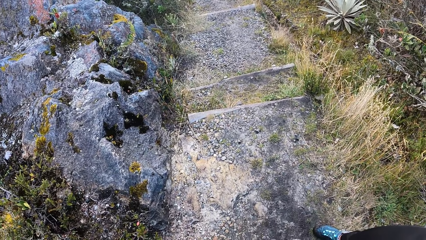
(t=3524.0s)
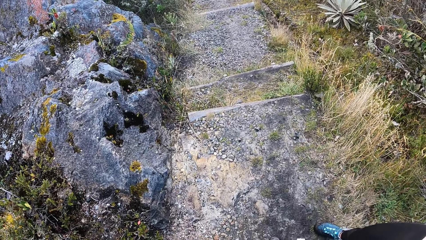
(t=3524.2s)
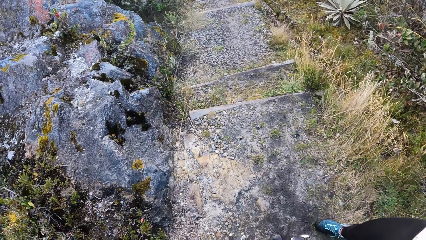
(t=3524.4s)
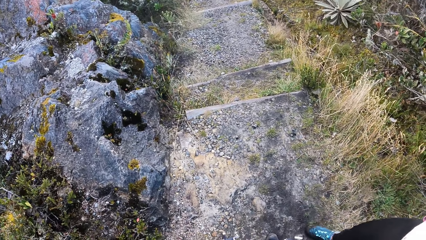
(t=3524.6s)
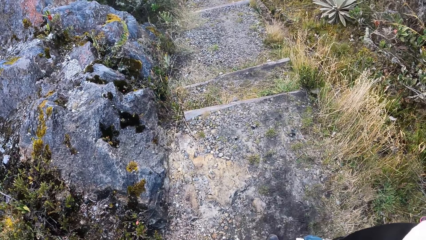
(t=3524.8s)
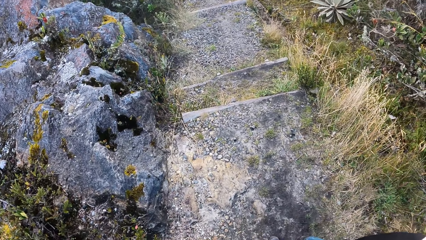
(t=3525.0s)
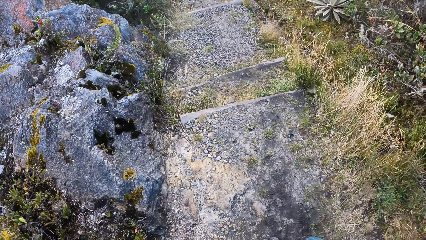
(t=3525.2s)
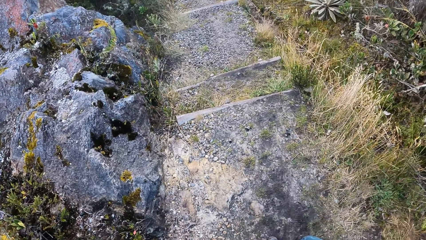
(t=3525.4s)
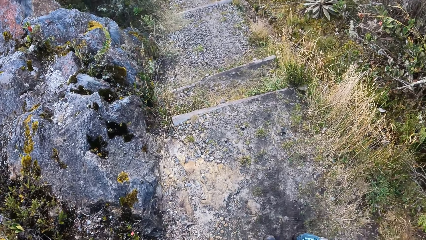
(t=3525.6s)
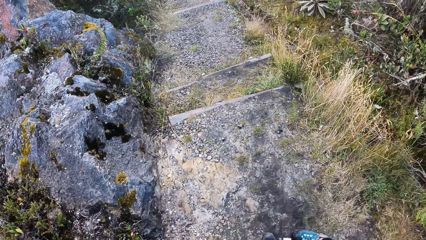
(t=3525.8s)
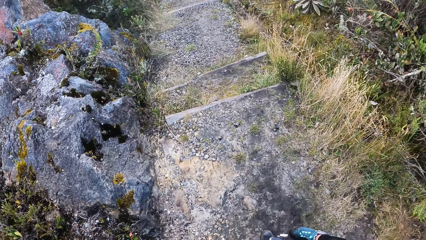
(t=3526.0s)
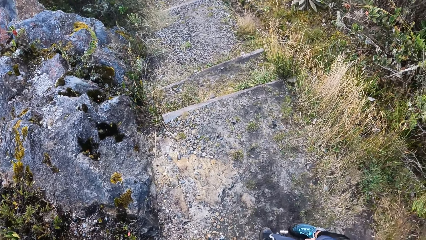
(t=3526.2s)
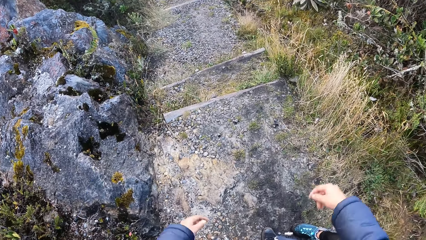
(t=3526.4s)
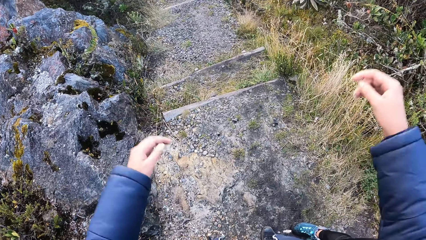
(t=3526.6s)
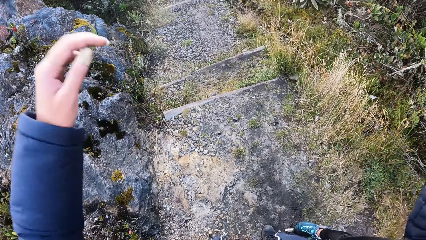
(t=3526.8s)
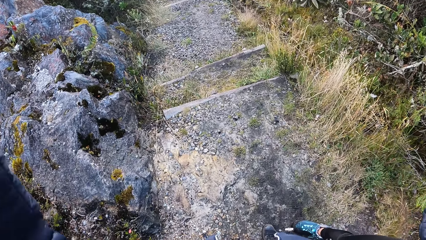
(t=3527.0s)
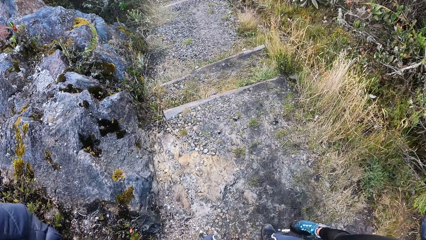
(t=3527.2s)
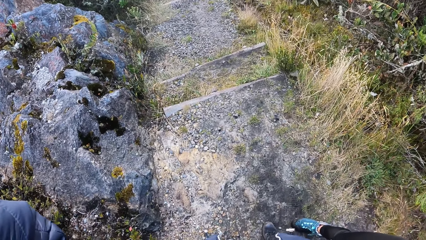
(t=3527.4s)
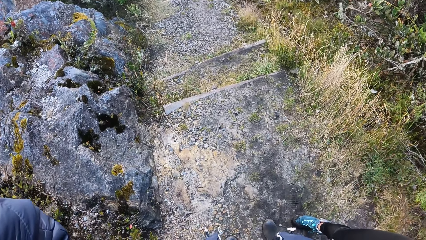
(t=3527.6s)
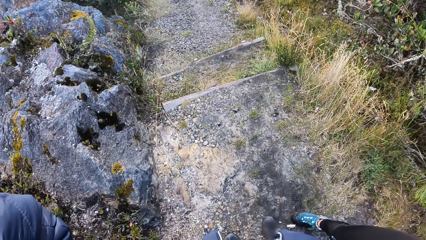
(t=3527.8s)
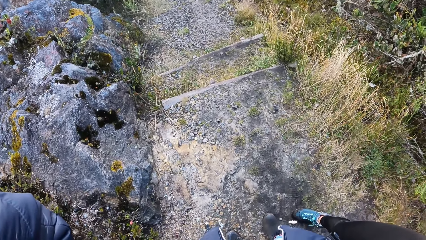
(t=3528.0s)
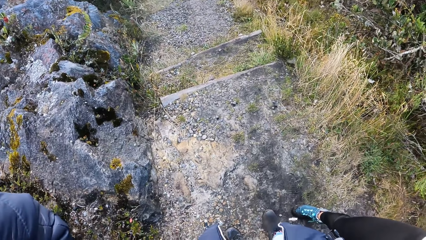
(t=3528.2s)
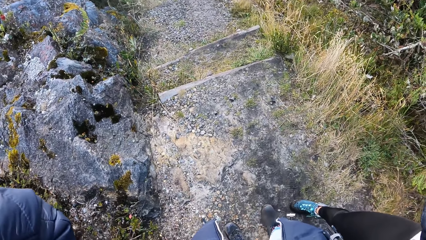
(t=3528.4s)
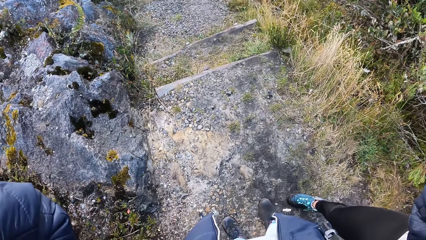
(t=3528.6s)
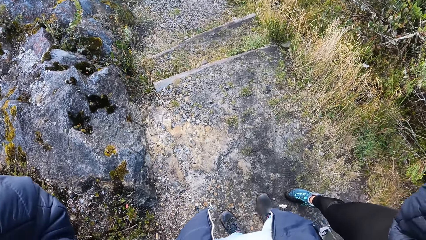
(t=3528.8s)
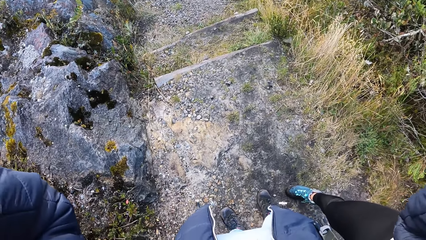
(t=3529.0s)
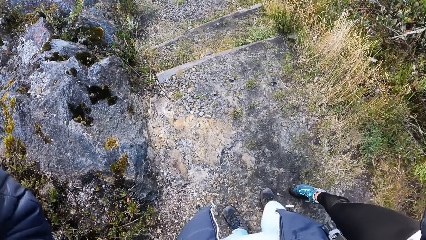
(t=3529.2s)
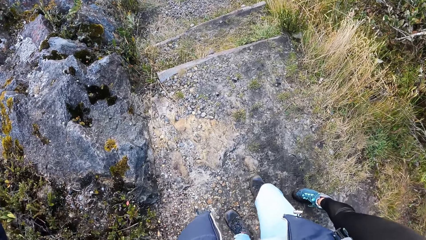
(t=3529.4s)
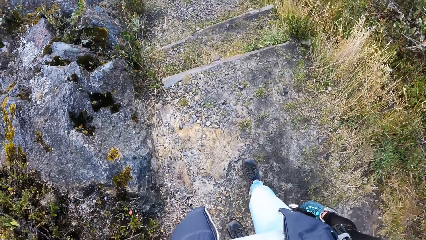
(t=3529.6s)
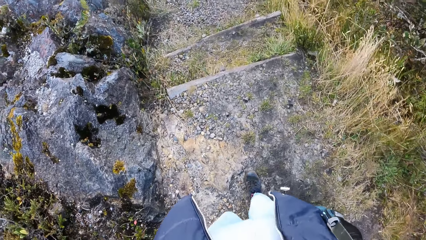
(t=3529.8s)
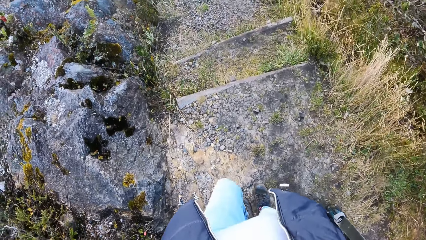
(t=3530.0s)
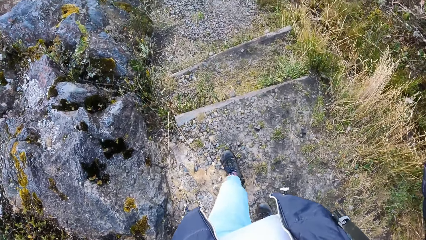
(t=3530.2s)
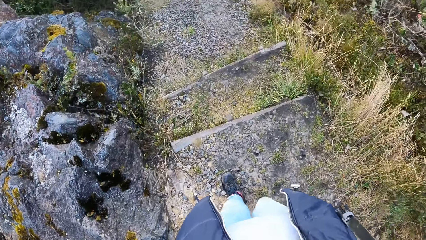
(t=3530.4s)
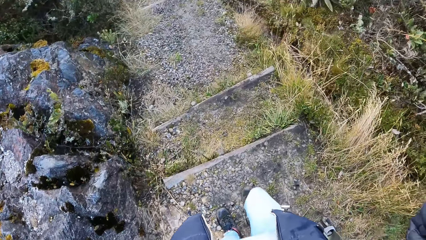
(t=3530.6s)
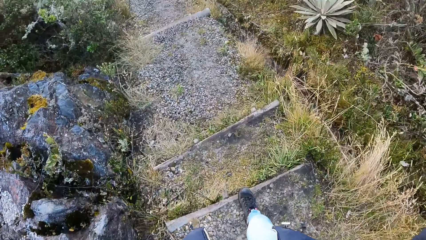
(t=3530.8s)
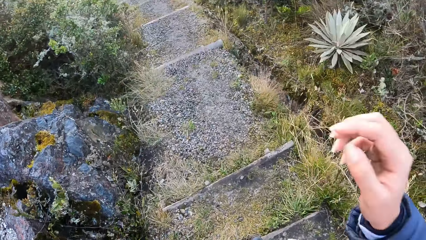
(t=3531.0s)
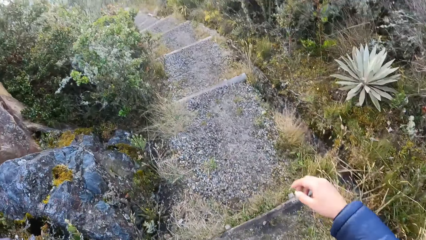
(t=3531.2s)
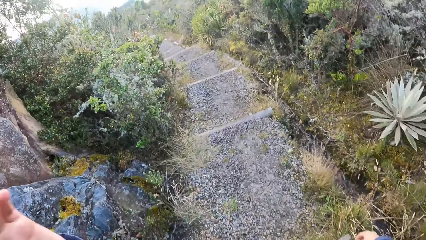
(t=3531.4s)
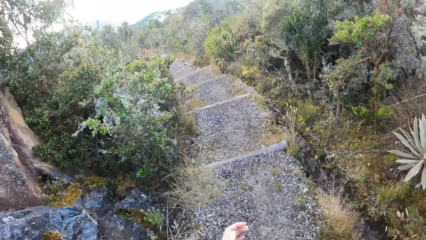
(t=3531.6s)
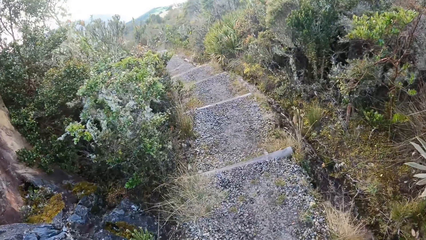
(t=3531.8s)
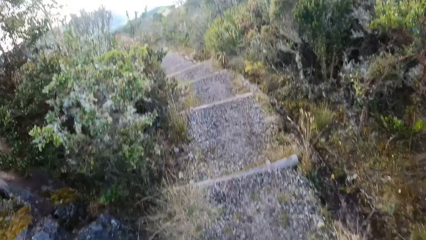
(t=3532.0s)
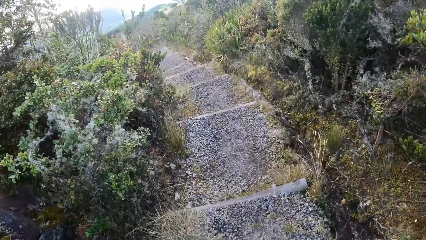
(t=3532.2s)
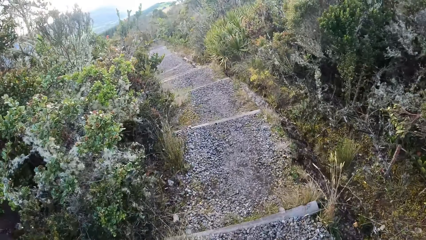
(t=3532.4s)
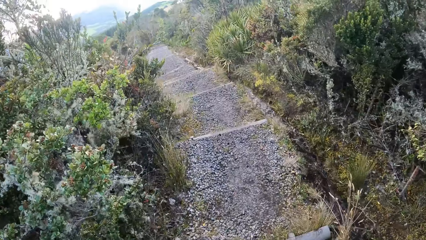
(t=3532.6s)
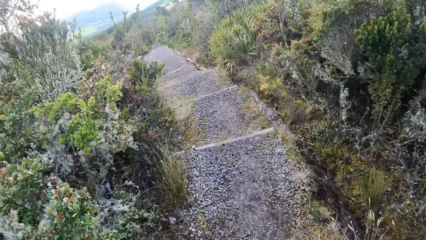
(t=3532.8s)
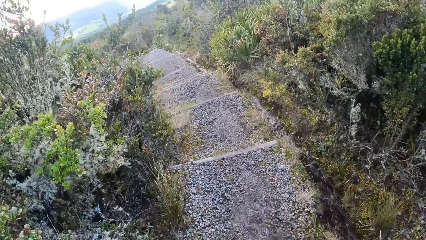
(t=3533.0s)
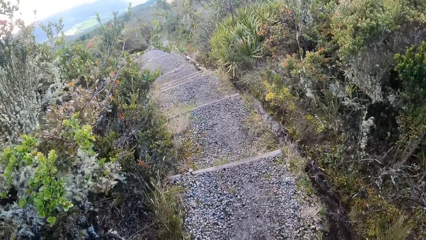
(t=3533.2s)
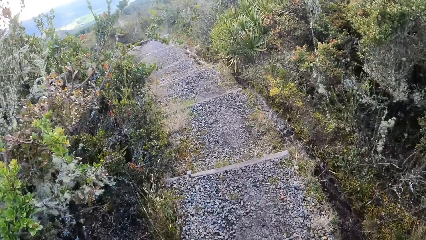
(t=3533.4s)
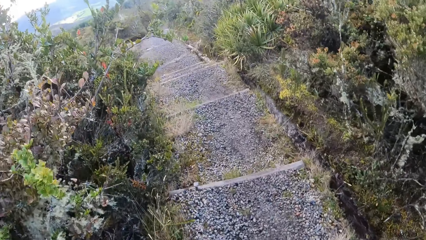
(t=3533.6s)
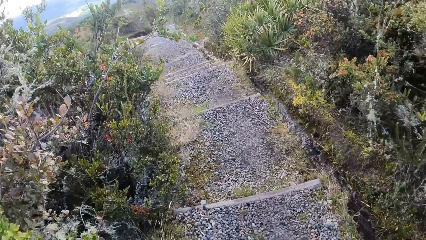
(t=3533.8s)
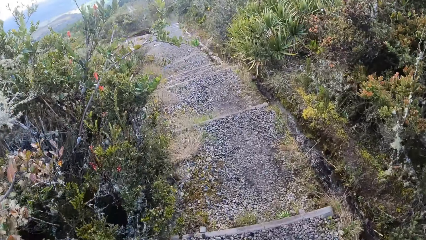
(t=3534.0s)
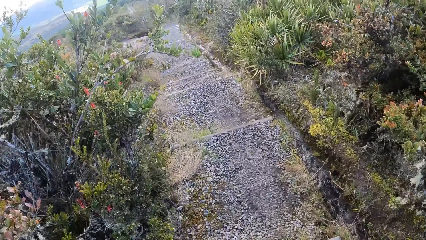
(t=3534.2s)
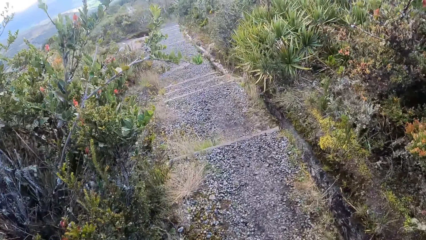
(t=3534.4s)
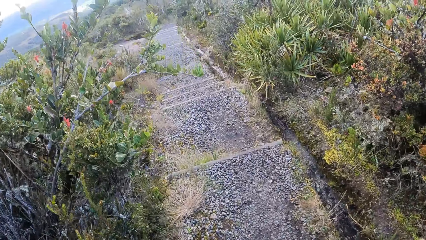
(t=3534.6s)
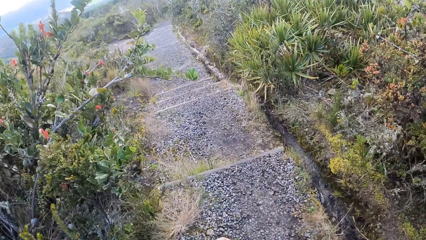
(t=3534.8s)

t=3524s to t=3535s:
The camera wearer raises her hands up. She reaches for the camera and adjusts the camera. She walks down the stairs.

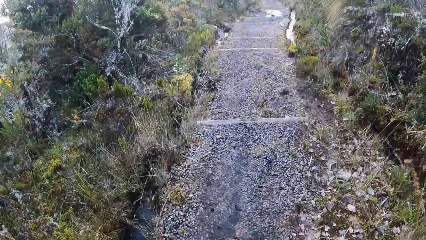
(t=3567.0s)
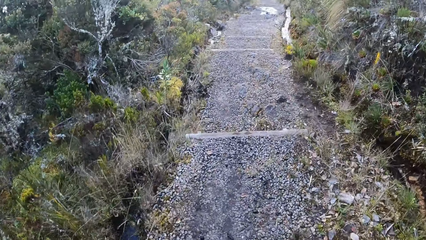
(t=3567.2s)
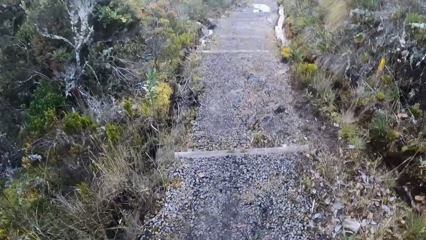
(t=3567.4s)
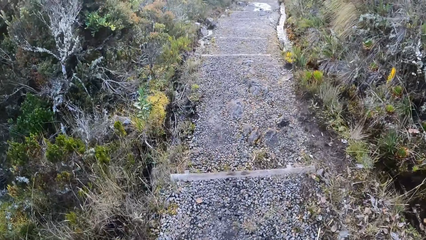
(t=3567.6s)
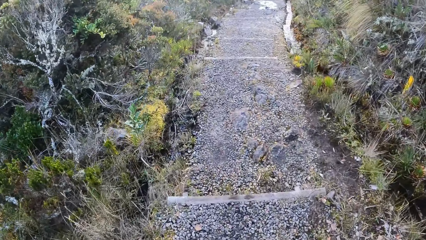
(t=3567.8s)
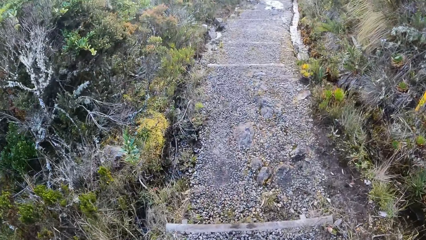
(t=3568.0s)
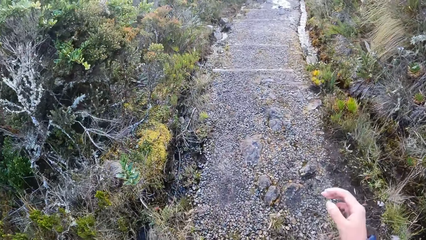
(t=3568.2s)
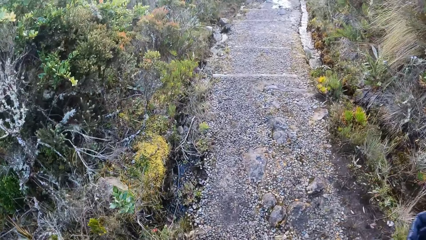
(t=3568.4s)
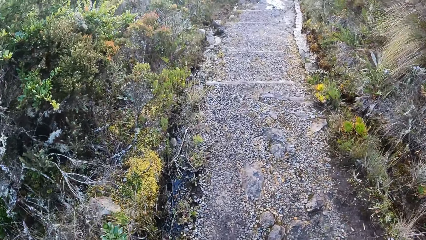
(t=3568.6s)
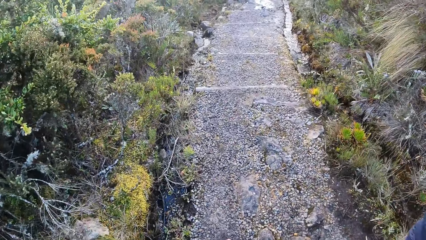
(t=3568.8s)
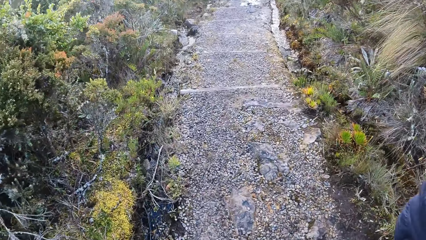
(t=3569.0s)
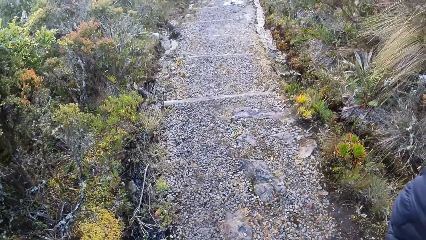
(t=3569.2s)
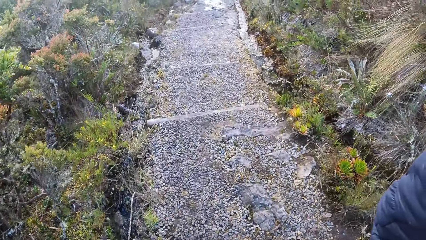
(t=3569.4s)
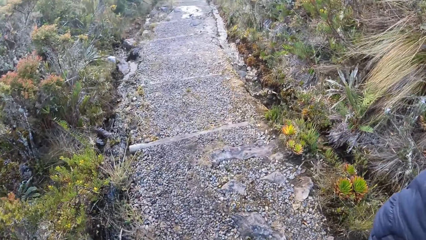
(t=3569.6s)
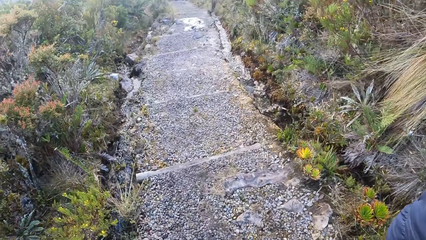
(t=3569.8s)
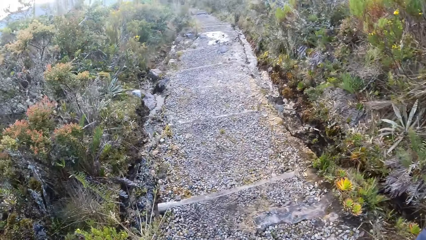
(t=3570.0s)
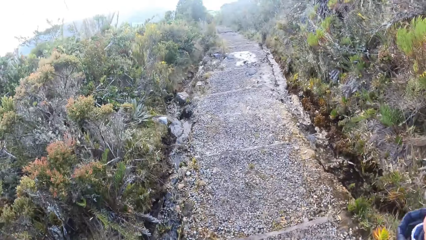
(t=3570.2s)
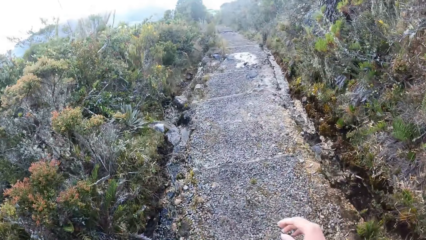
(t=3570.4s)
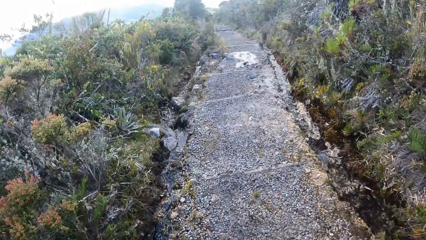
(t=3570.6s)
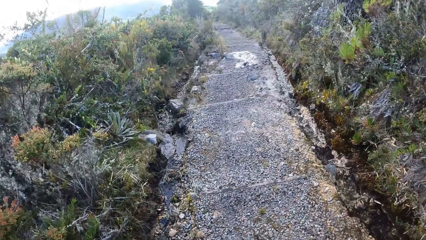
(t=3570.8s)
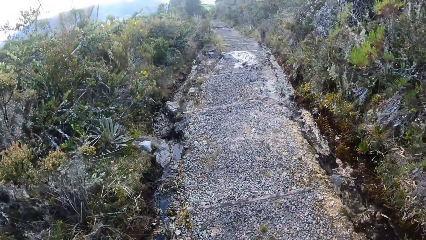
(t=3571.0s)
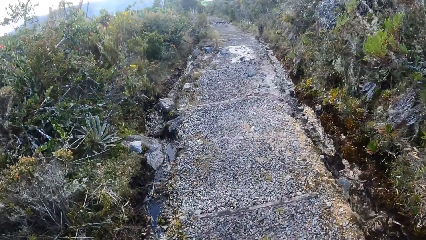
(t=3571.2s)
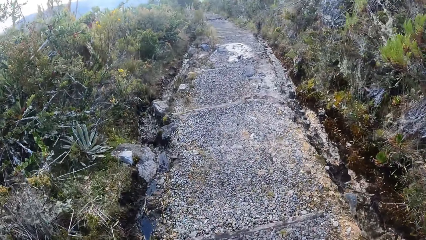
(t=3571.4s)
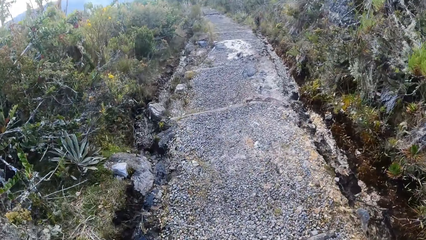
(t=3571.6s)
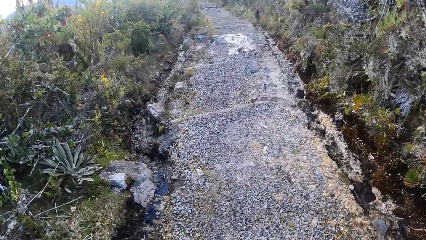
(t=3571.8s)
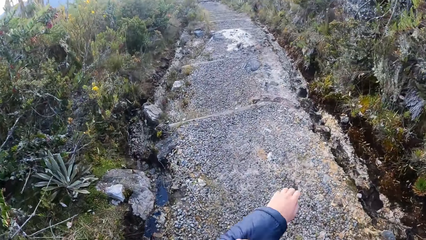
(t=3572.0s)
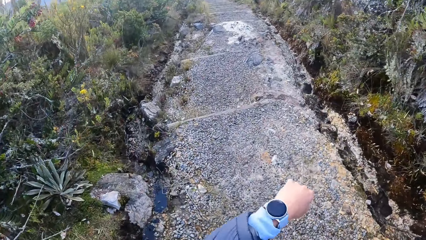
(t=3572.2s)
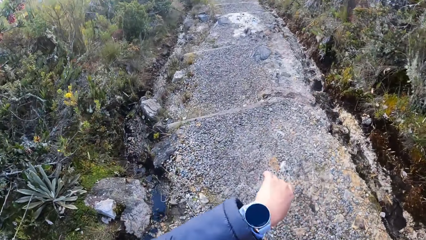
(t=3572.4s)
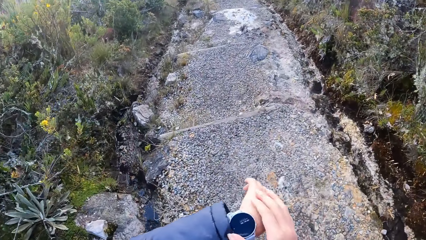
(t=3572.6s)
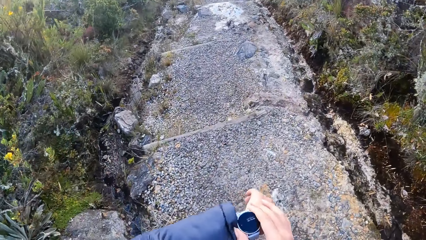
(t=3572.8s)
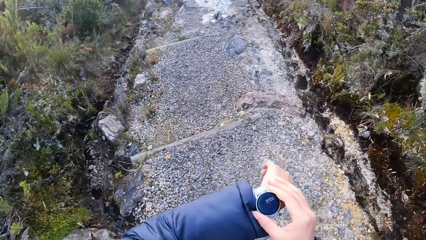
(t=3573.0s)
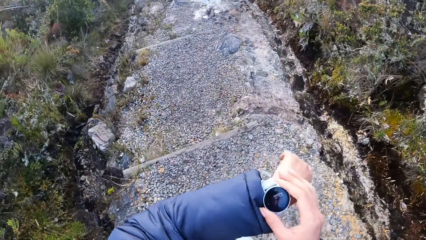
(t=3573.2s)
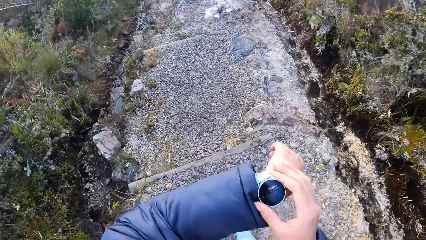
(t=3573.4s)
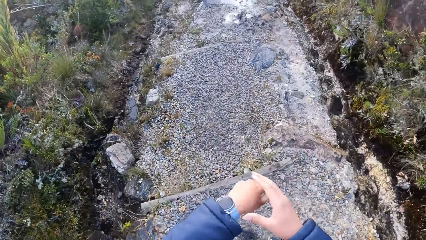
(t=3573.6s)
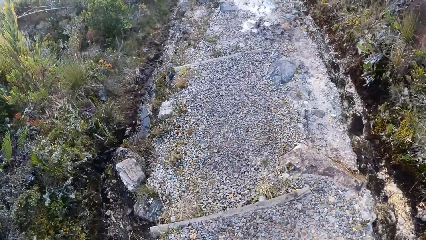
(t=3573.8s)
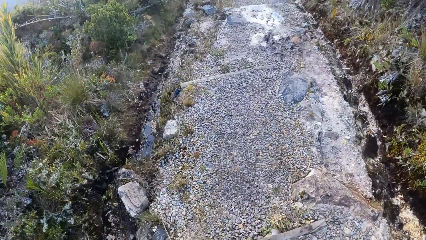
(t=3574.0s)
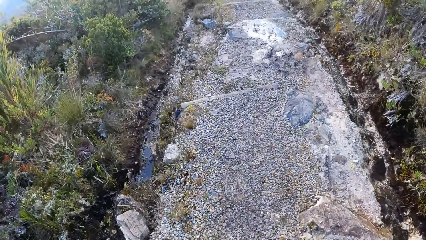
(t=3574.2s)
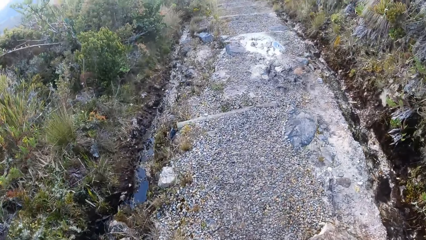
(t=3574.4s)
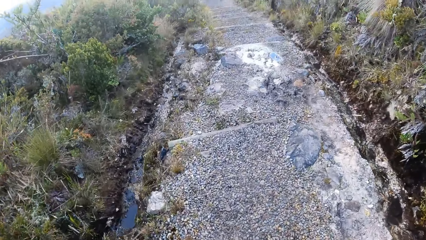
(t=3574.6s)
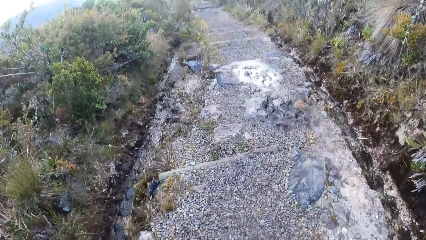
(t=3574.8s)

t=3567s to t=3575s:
The camera wearer reaches for the camera. She lifts her right hand. She walks down the stairs. She pushes the jacket's sleeve away from the watch. She touches the wrist watch with her right hand and checks the watch. She walks down the stairs.
